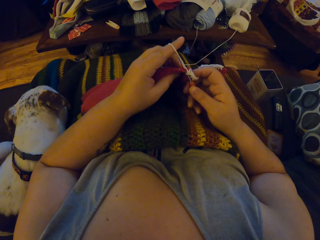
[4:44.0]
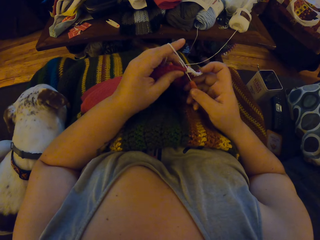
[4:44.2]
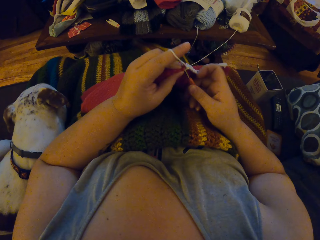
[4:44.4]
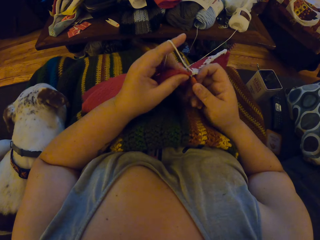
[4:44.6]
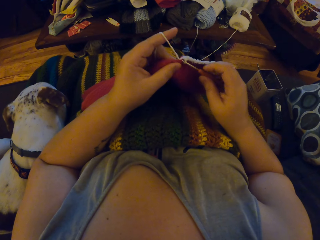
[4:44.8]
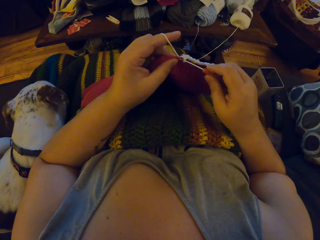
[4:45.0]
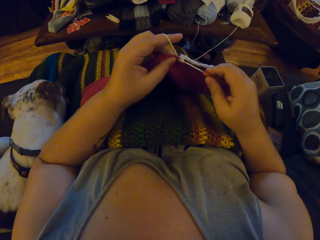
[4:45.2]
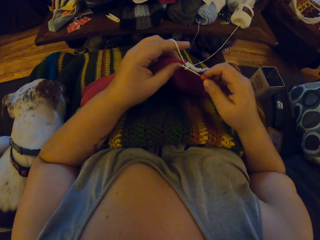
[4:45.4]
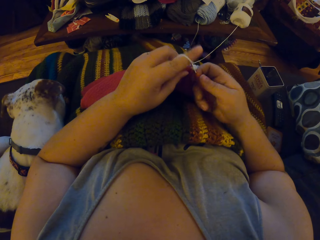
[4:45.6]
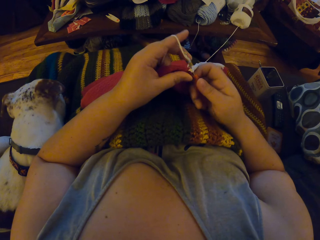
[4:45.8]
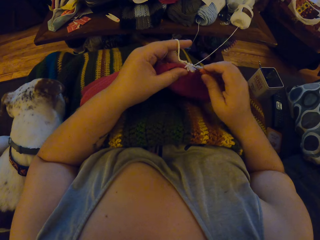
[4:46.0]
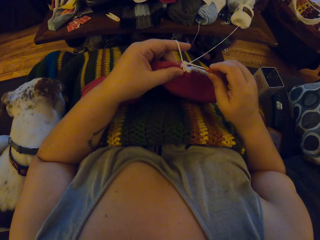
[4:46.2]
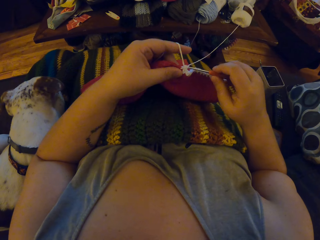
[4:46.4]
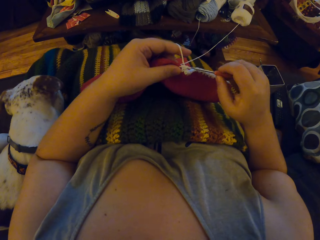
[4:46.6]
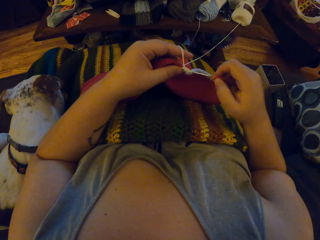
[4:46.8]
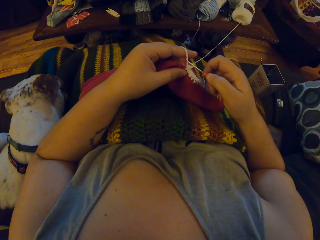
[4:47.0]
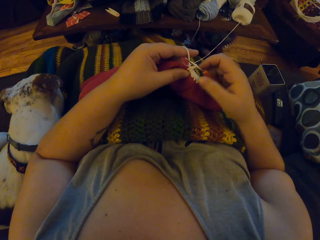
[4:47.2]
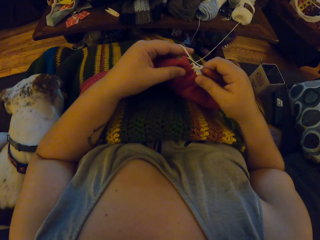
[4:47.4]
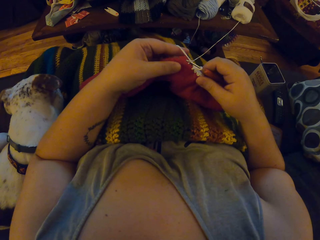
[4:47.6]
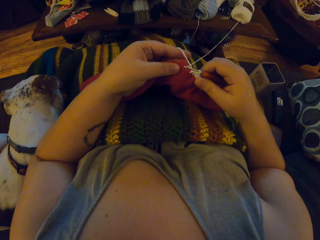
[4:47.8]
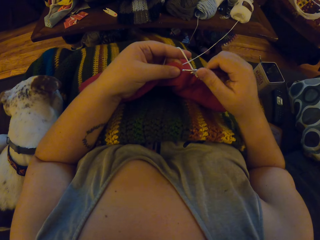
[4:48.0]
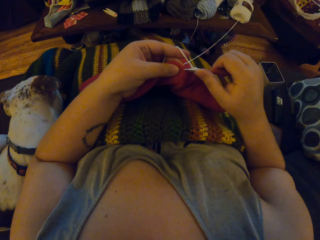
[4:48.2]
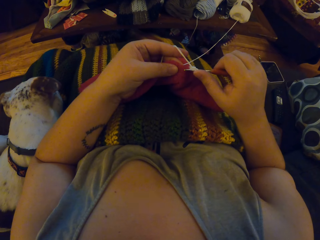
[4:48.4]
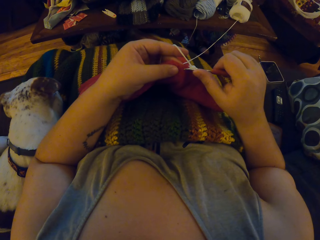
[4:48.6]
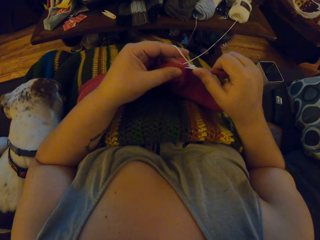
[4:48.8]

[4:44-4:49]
The camera wearer wraps the yarn around the finger of her left hand.

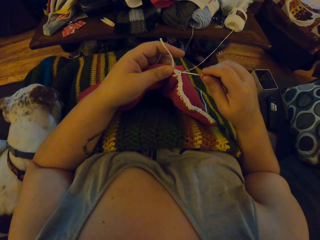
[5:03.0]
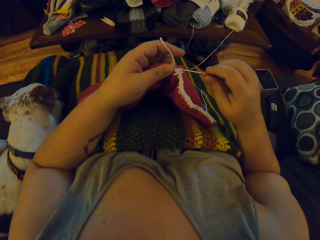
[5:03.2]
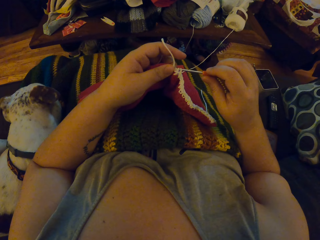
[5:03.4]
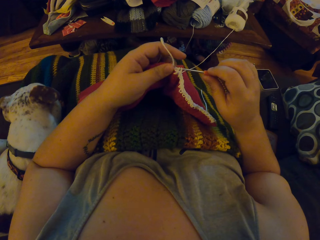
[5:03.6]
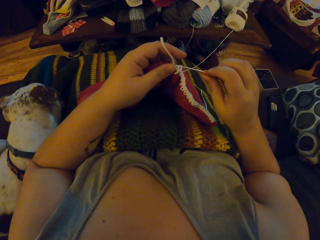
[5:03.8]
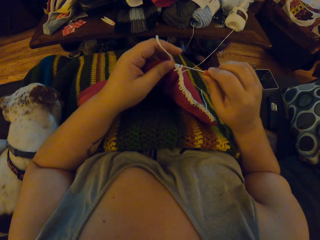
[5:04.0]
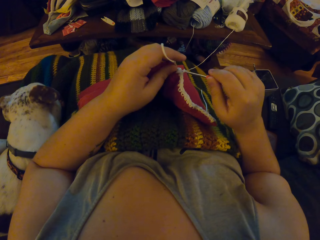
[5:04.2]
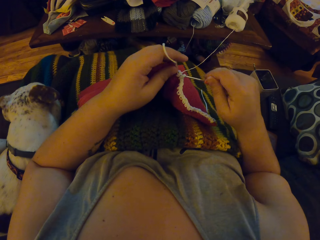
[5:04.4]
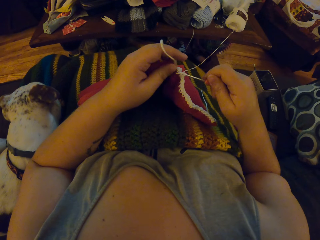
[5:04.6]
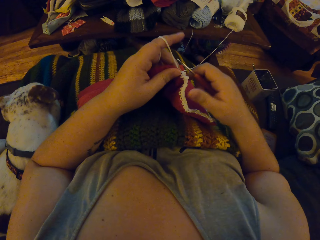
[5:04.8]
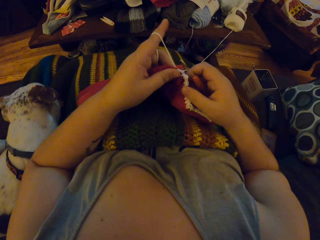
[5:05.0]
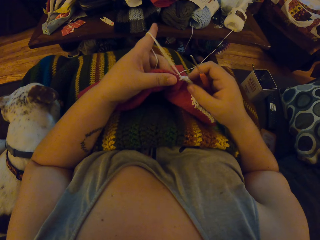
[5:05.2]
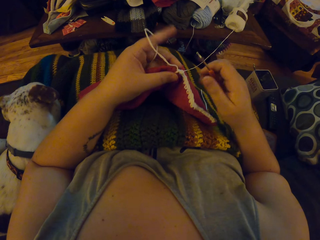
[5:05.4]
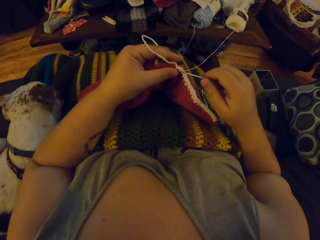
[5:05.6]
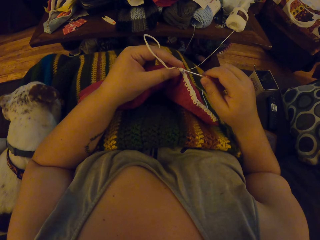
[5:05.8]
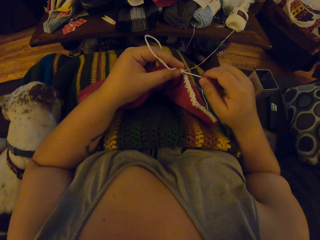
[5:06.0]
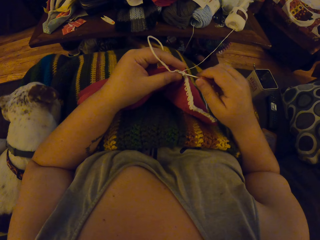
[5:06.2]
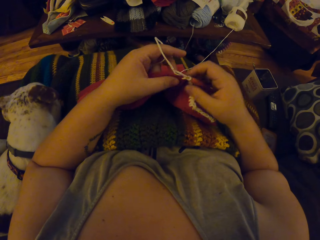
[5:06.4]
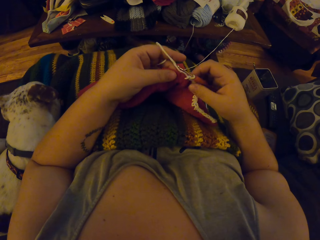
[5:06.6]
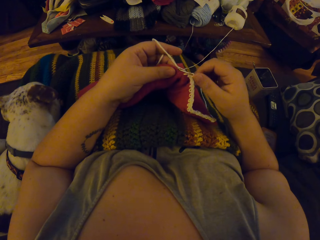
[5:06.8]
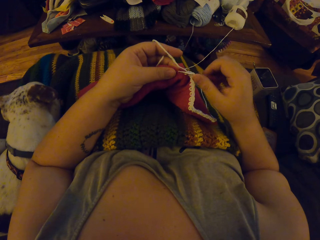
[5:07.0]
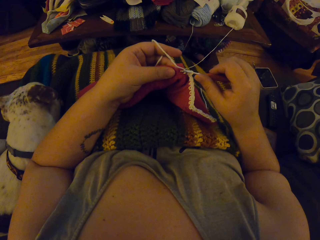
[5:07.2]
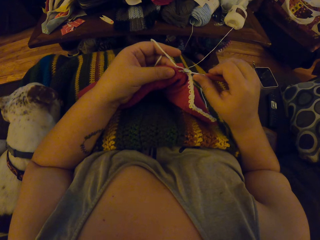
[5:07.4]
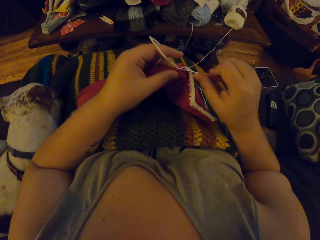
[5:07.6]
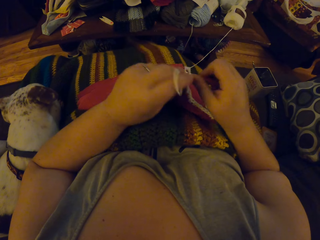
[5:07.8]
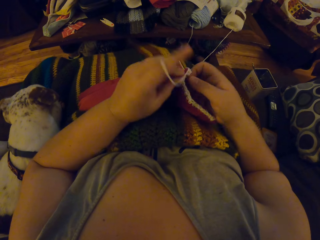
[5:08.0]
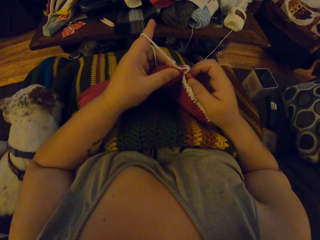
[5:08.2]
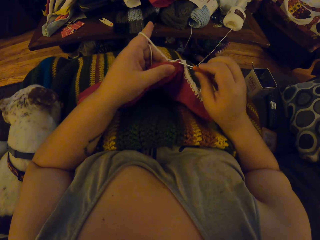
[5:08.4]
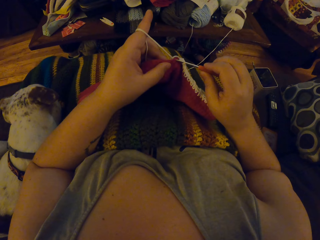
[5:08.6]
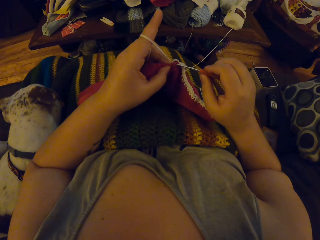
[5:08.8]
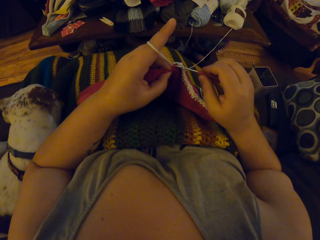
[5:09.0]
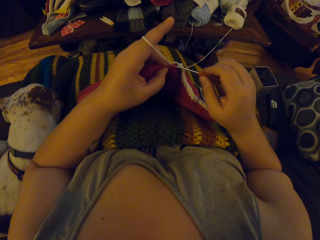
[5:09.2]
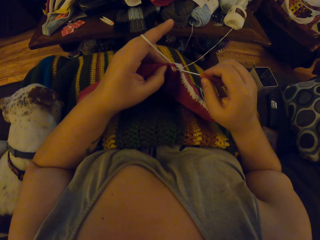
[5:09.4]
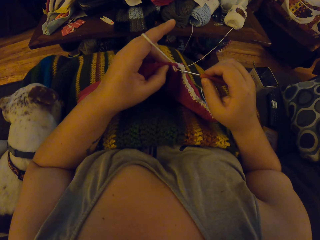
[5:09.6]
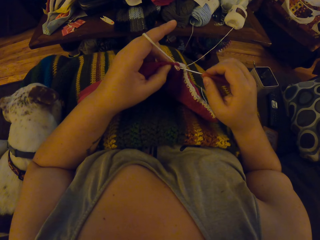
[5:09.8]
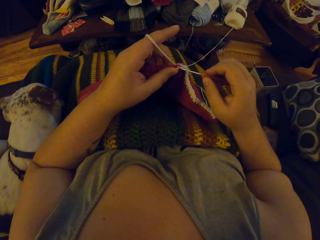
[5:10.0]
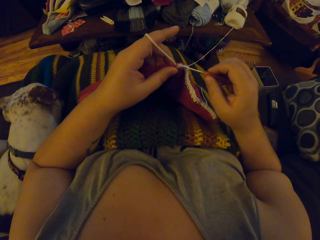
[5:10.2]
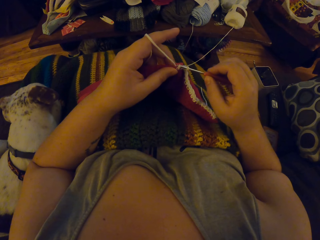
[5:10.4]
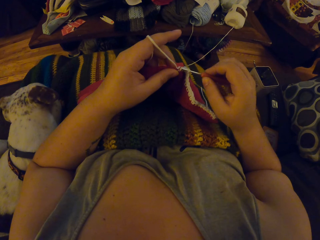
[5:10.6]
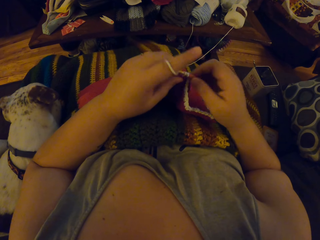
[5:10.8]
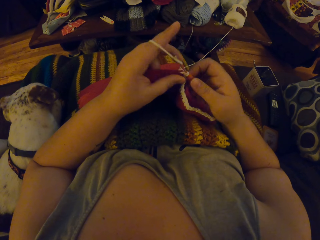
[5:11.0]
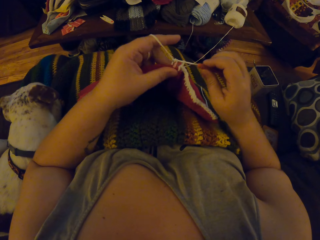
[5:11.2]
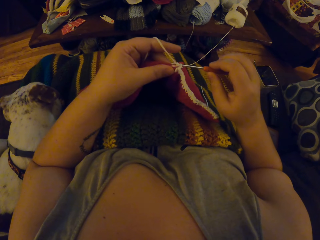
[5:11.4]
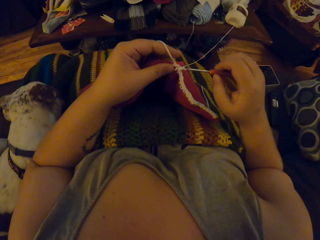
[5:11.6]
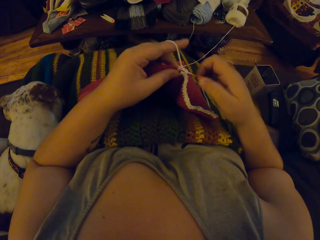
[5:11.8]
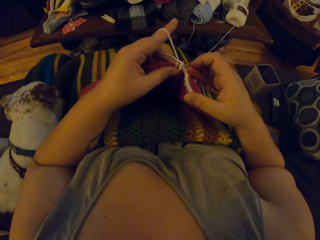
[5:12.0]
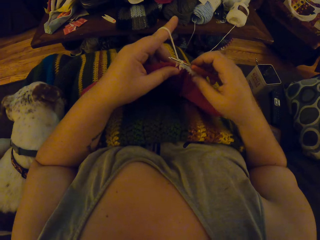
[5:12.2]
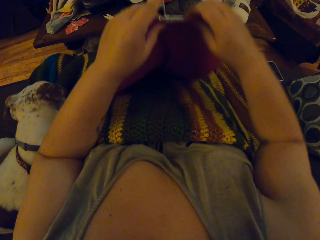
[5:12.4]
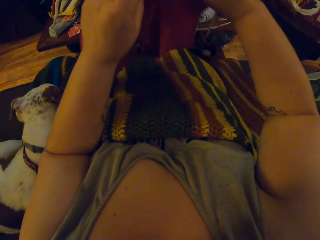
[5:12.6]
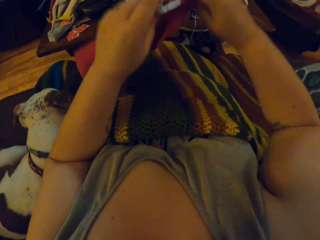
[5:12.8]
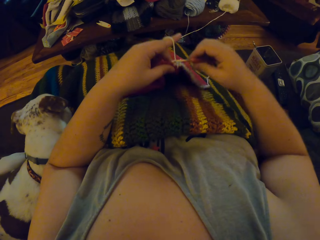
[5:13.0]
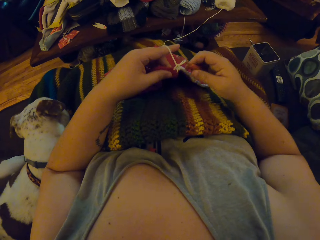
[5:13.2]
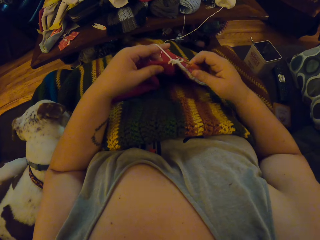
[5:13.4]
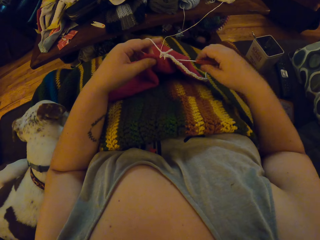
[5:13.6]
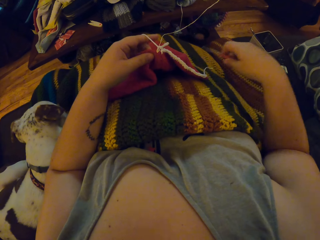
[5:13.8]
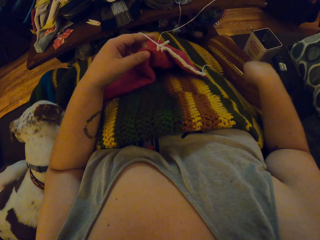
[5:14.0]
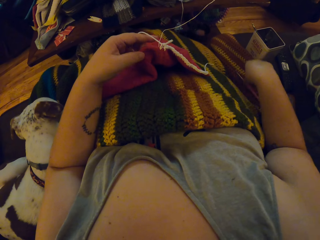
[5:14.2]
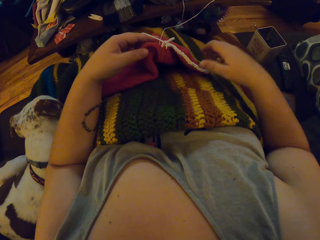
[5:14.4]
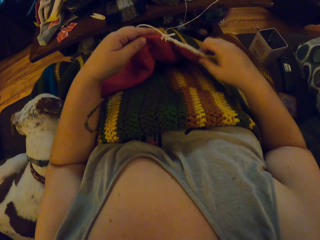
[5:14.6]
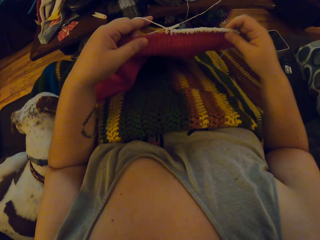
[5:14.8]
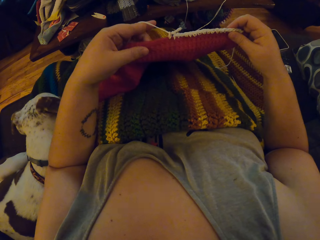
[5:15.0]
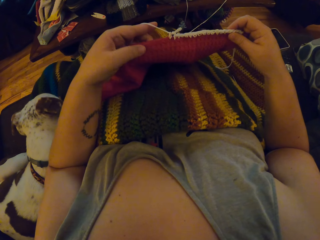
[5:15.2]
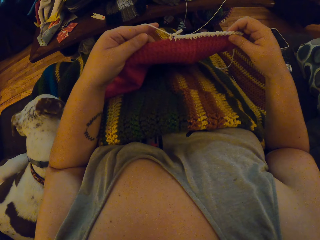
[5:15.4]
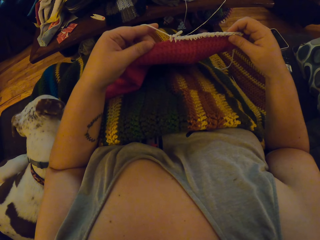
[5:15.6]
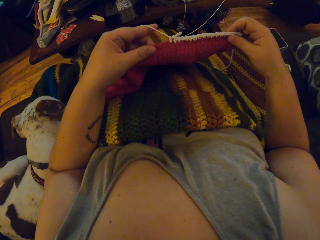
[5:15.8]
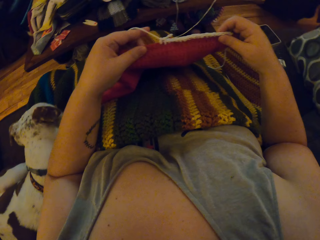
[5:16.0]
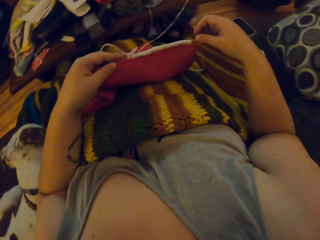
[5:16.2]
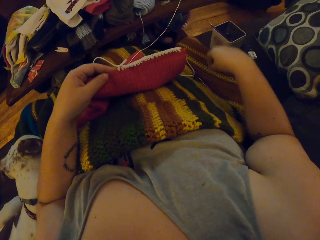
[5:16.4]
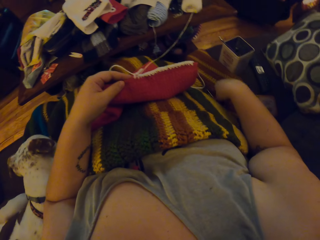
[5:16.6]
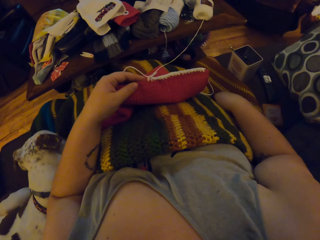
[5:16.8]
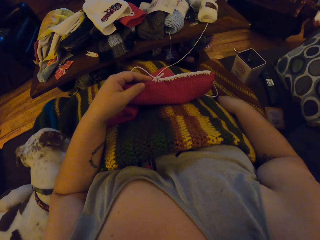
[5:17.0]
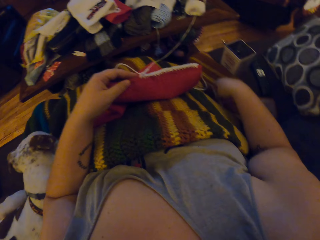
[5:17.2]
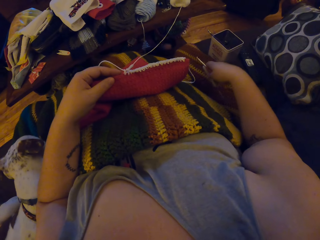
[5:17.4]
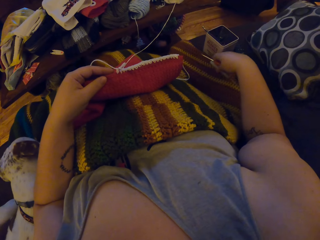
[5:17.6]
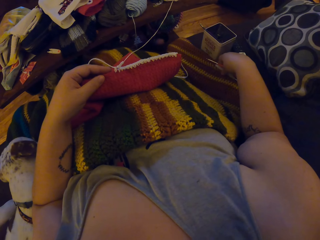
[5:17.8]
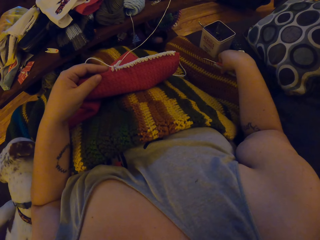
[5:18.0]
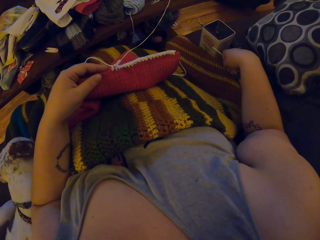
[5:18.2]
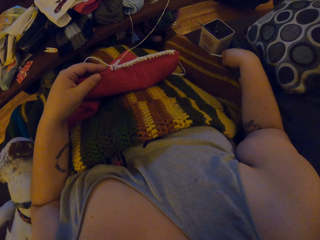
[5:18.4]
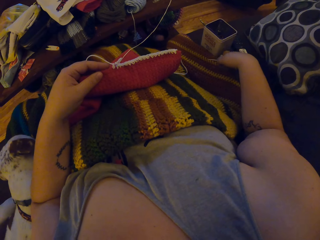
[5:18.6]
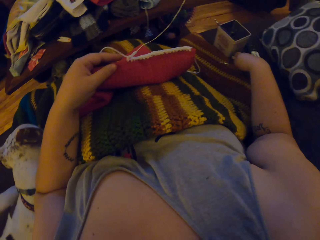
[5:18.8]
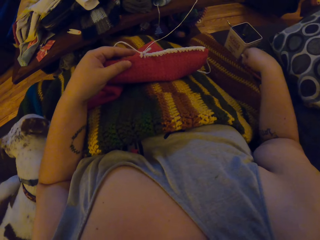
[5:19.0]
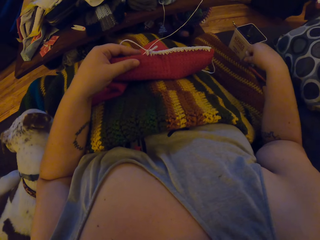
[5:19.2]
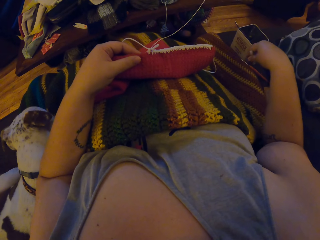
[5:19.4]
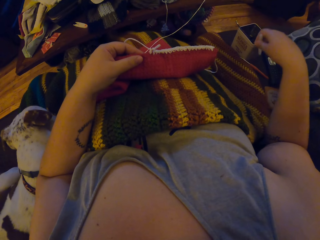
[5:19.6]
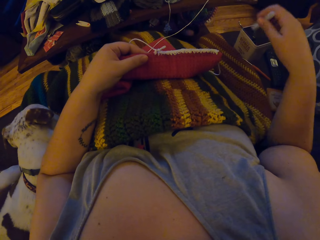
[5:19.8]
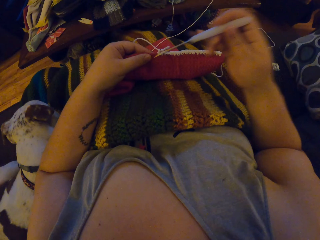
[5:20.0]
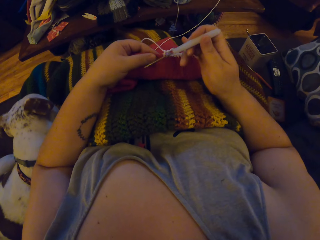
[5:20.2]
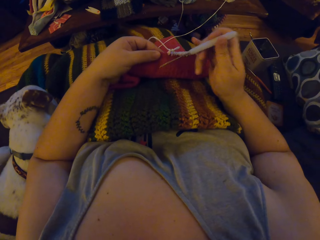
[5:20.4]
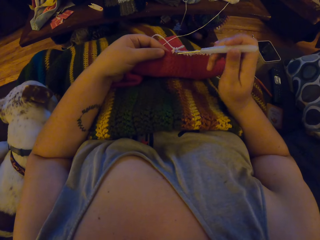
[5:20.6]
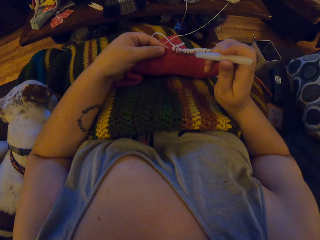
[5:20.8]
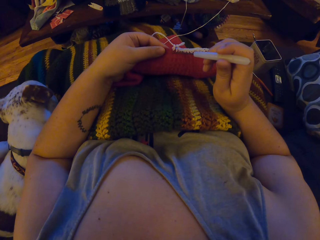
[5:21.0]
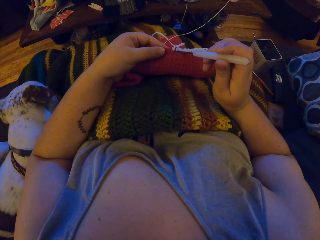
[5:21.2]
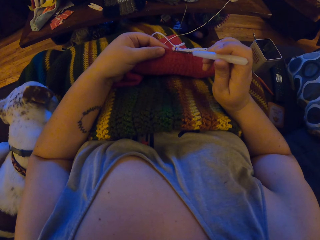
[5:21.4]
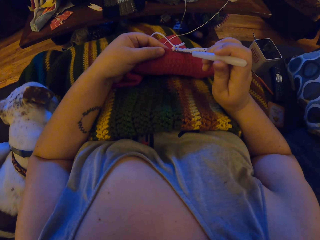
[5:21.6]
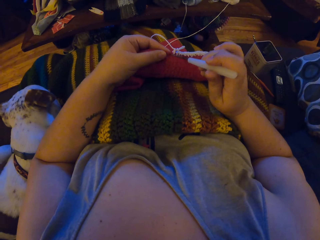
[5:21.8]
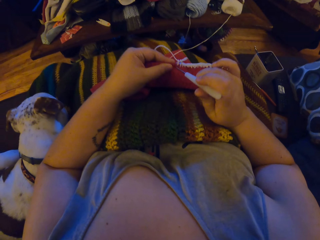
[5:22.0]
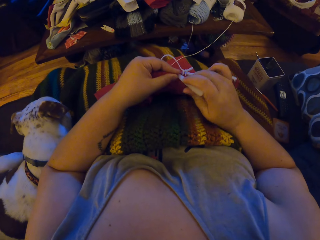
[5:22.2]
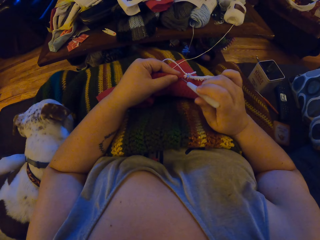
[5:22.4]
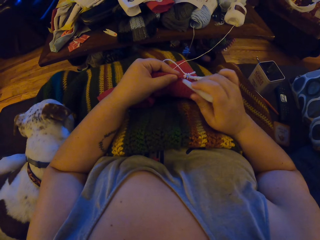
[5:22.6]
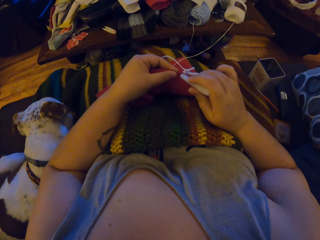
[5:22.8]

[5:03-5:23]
The camera wearer removes the orange crochet hook from the yarn loops. She puts the orange crochet hook in the yarn loops. She starts to crochet. She adjusts the cloth with her hands. She pulls up the cloth. She drops the orange crochet hook on the chair. She inspects the cloth. She picks up the white crochet hook from the seat with her right hand. She pierces the cloth with the white crochet hook.
